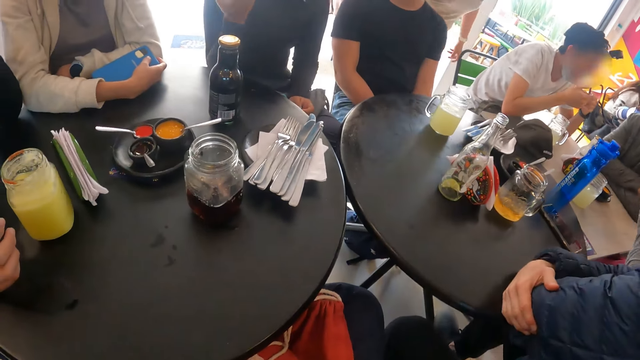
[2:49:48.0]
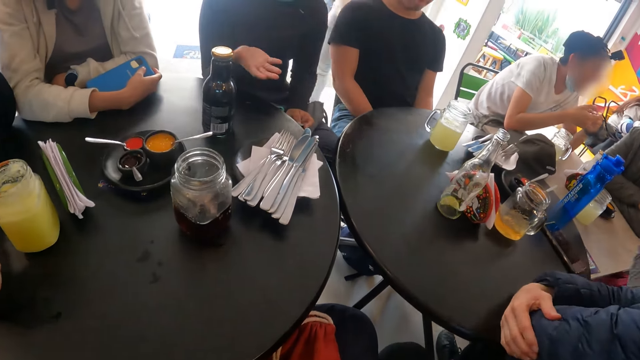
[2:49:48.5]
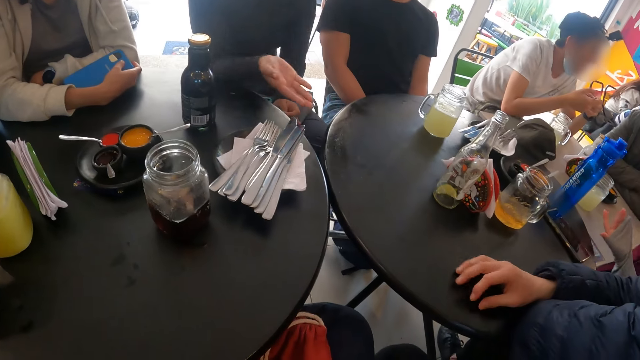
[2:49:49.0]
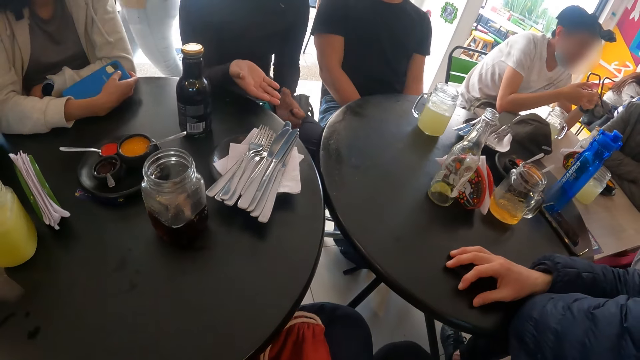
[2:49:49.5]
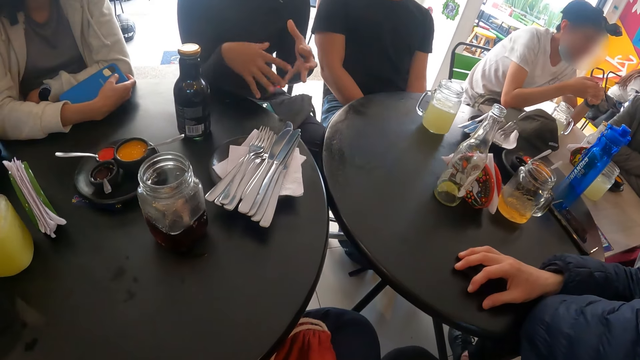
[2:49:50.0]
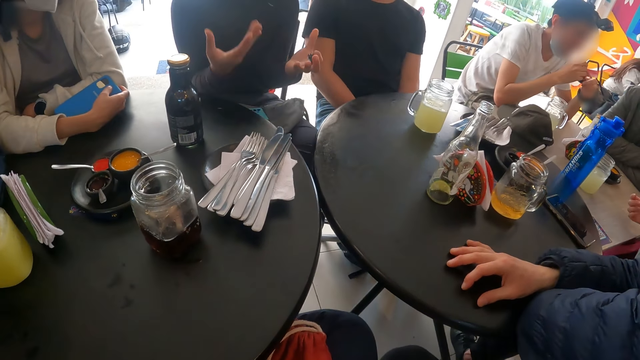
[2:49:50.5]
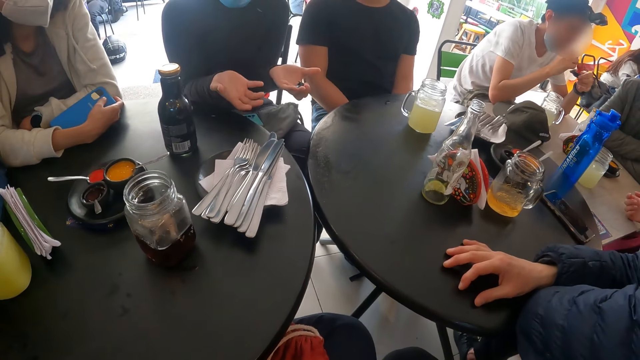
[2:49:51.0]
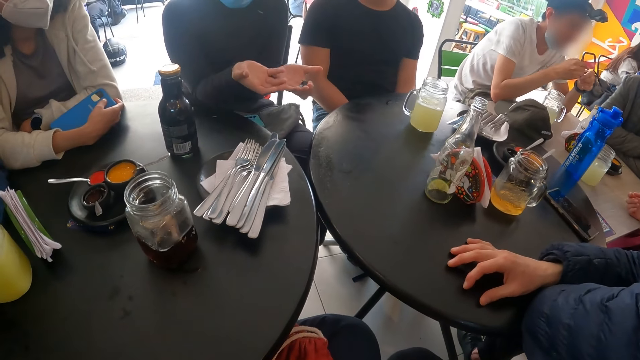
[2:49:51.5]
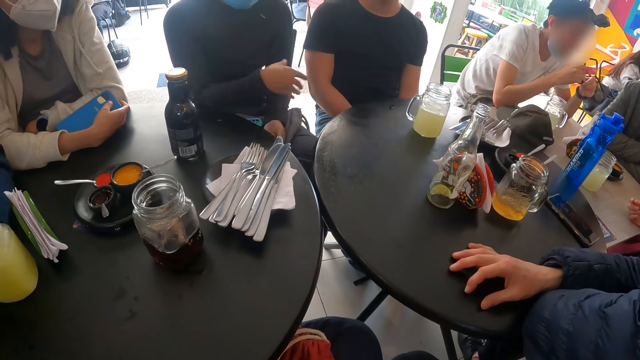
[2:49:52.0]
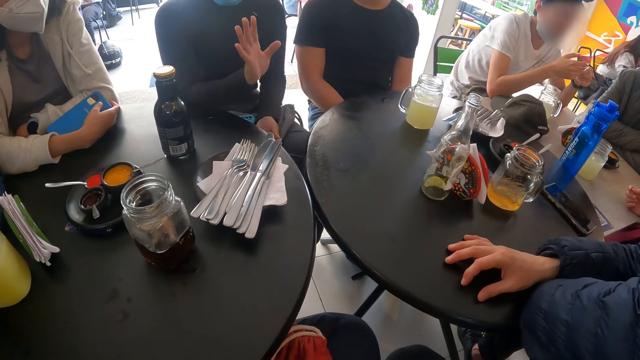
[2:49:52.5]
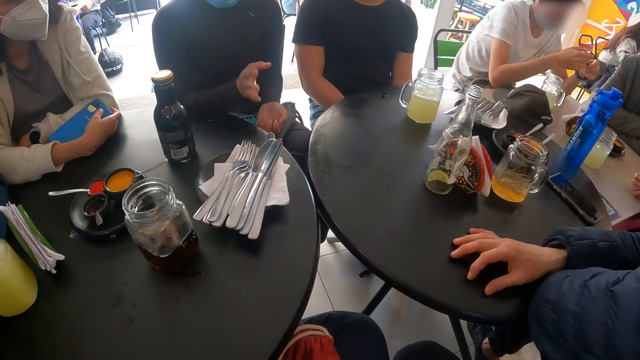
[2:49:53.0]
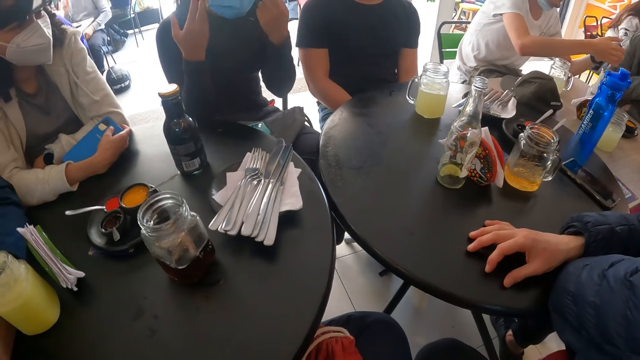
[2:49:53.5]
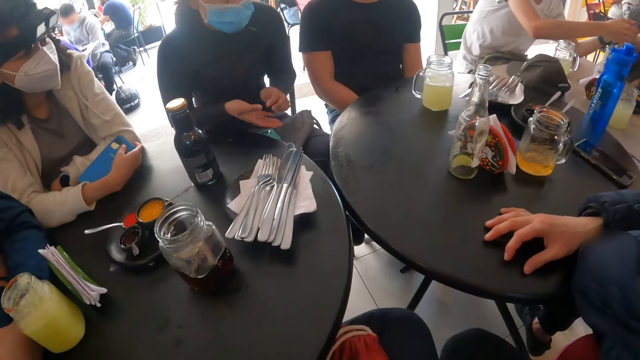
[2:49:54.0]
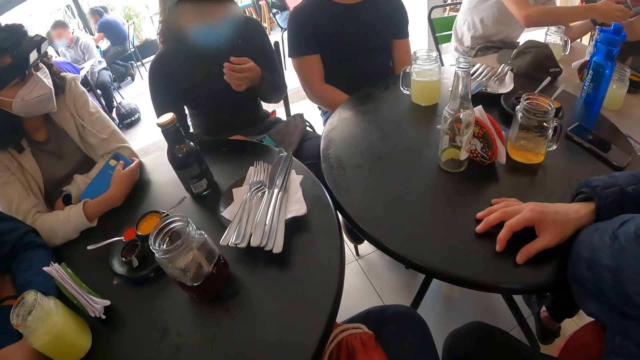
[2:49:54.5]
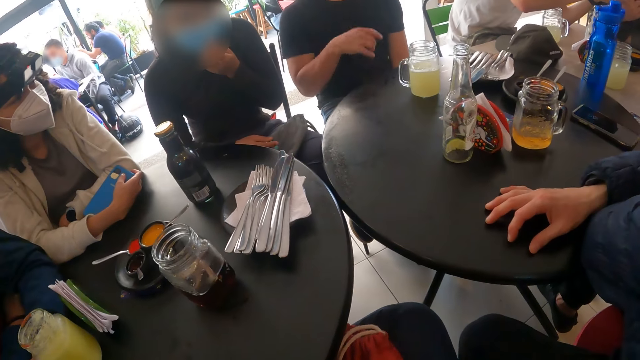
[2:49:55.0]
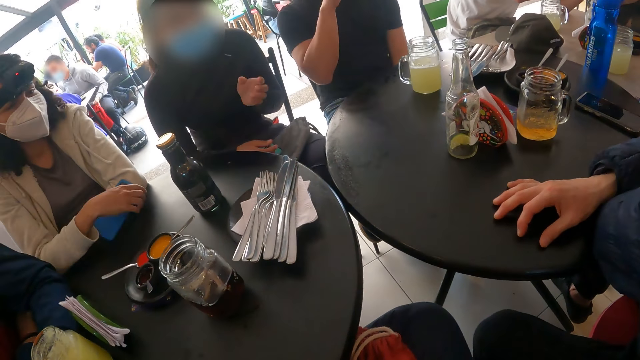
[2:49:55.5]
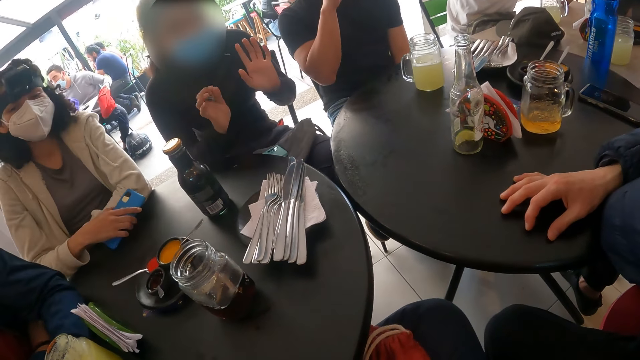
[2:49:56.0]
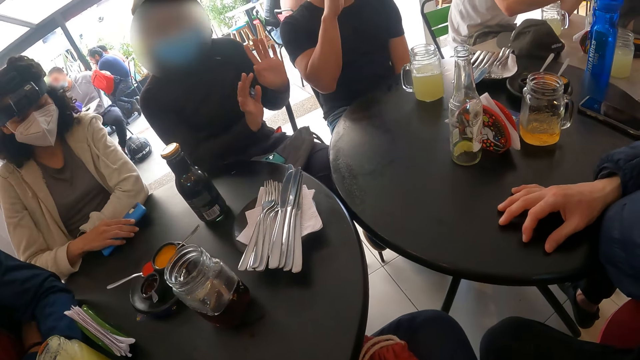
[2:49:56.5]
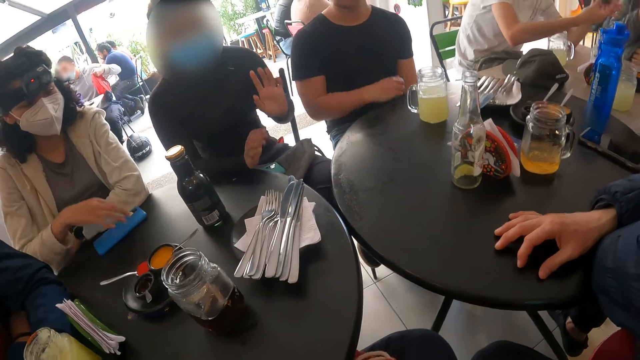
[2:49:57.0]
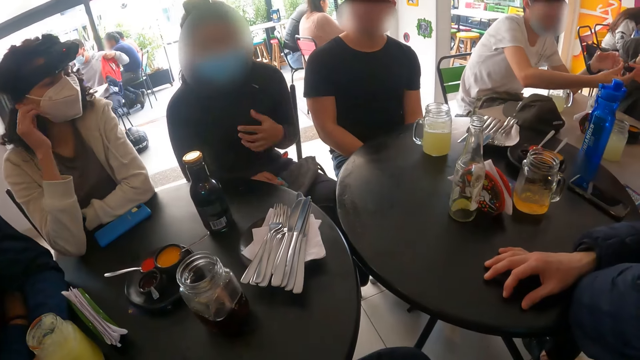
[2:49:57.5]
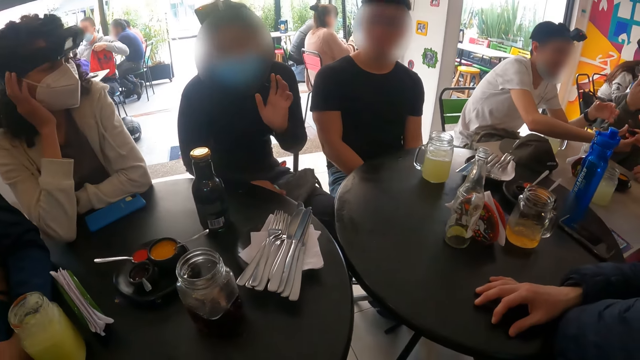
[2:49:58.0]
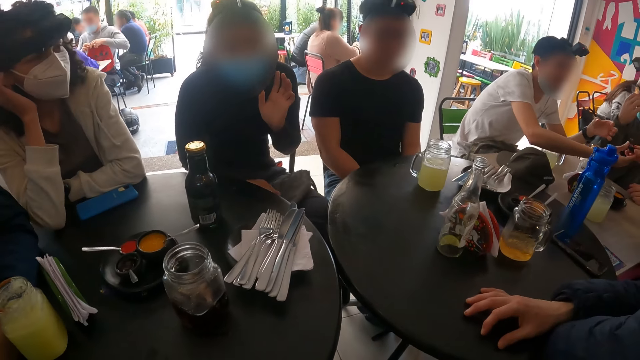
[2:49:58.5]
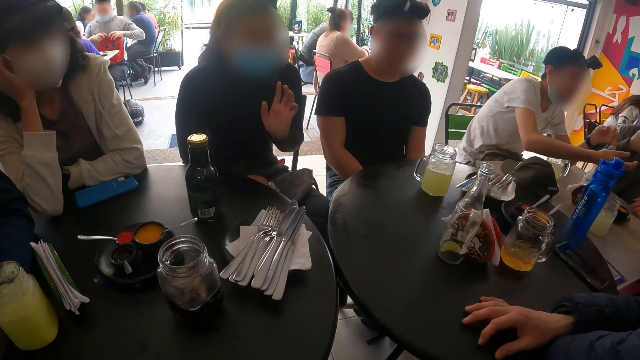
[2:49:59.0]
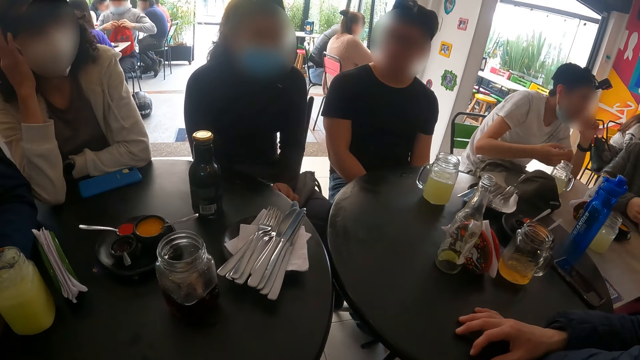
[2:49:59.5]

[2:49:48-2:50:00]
A person shows hand gestures. A woman touches the facemask on her face with her left hand. Another woman drops the phone on the table with her right hand.

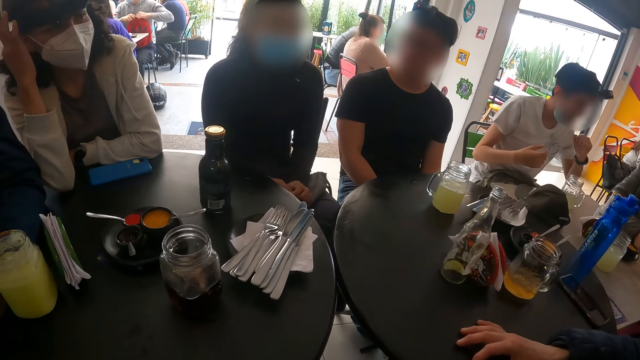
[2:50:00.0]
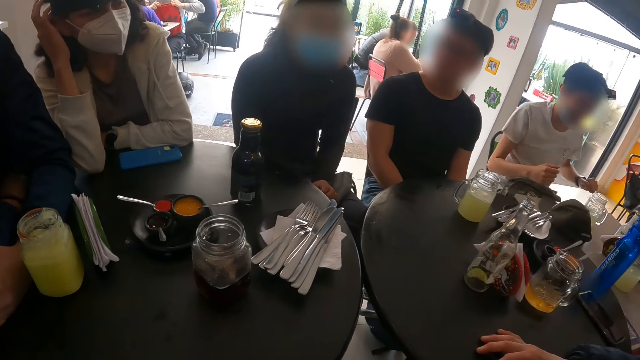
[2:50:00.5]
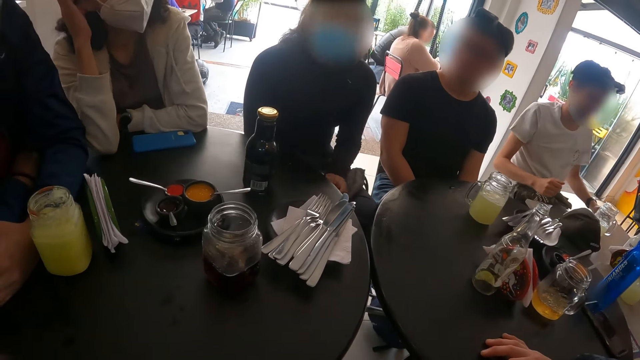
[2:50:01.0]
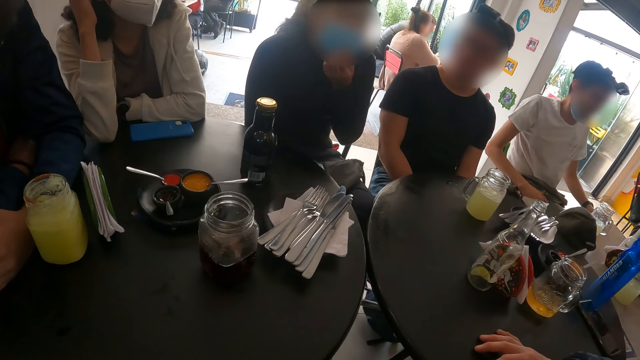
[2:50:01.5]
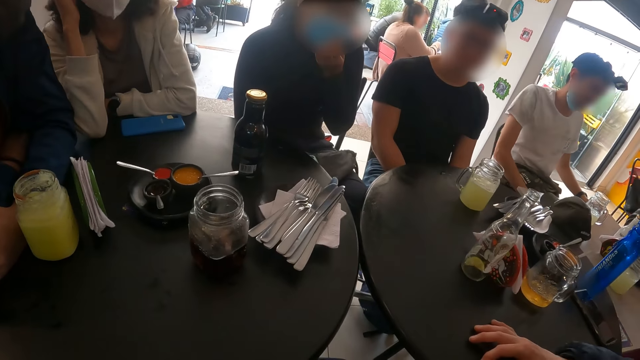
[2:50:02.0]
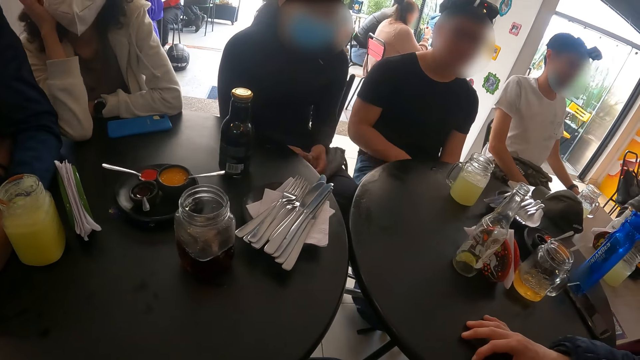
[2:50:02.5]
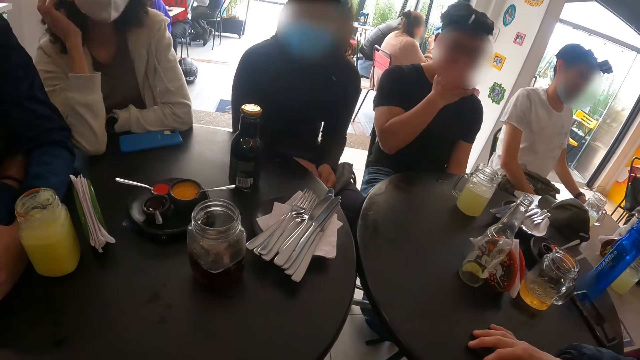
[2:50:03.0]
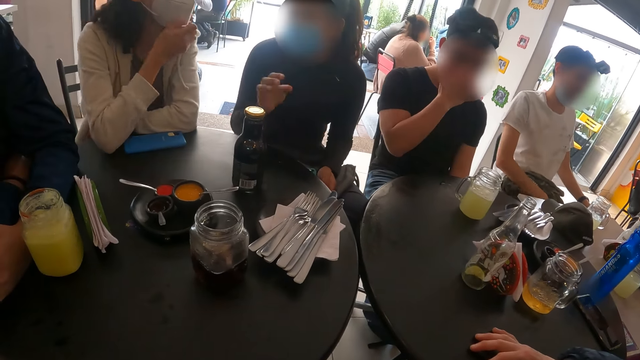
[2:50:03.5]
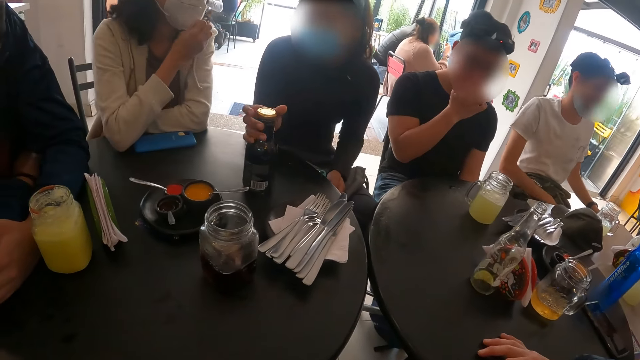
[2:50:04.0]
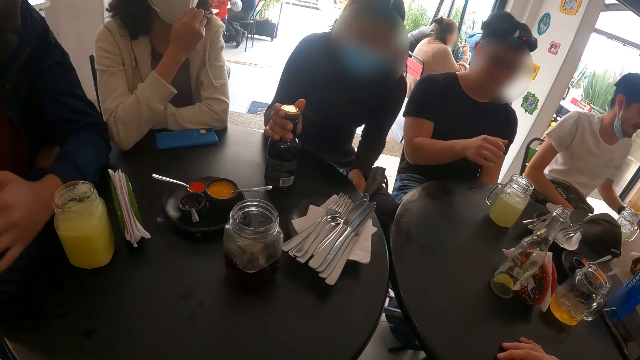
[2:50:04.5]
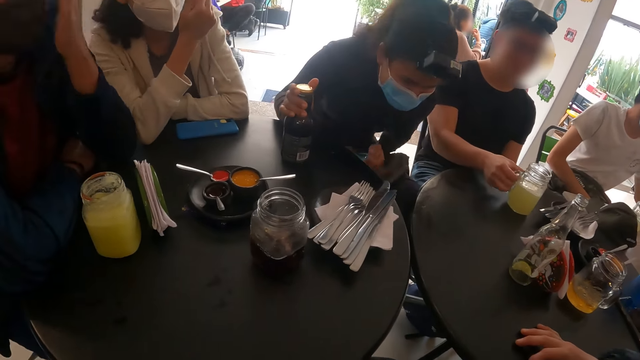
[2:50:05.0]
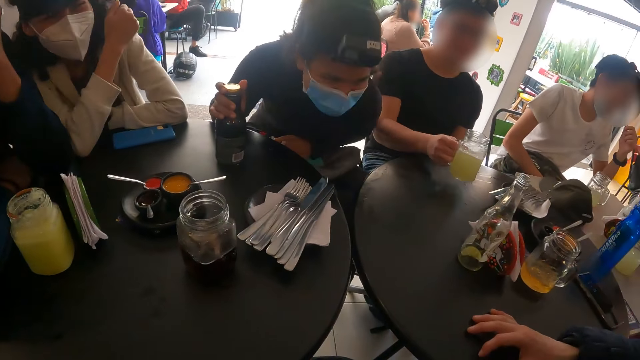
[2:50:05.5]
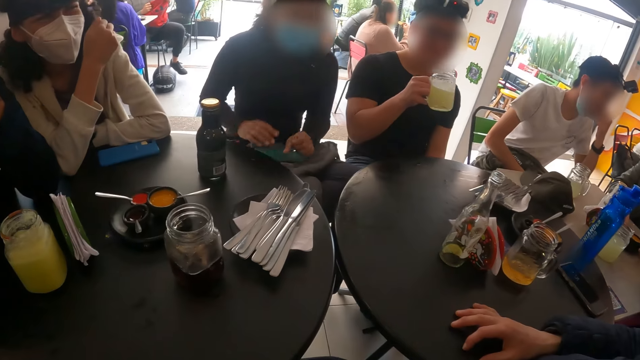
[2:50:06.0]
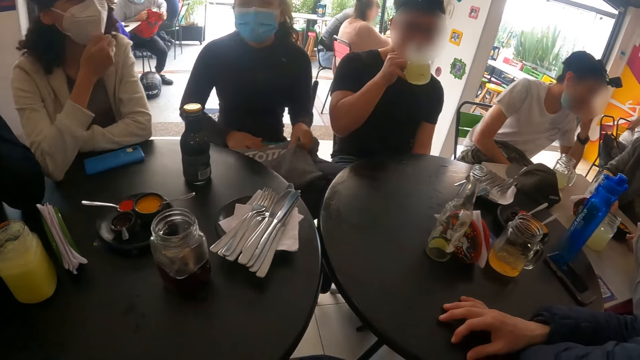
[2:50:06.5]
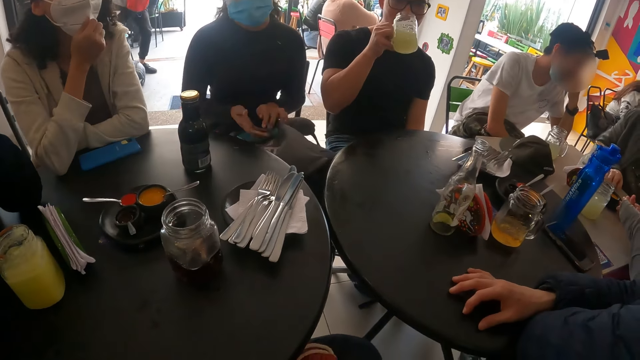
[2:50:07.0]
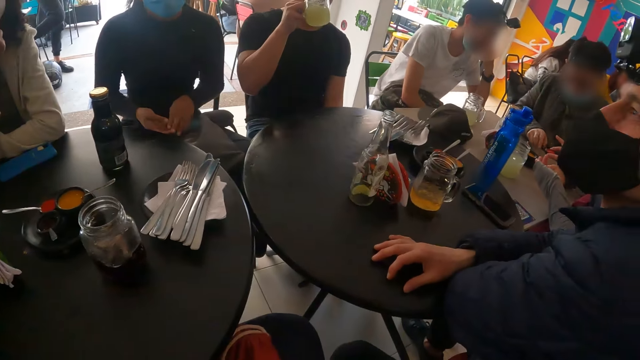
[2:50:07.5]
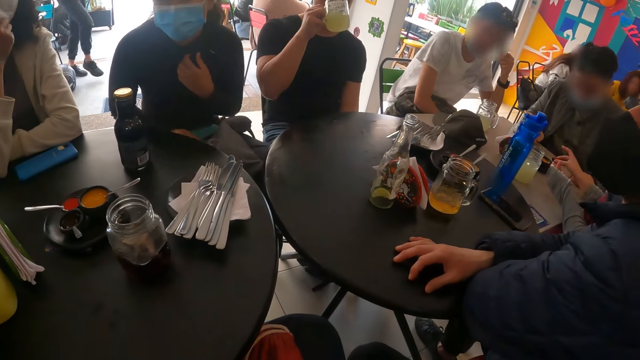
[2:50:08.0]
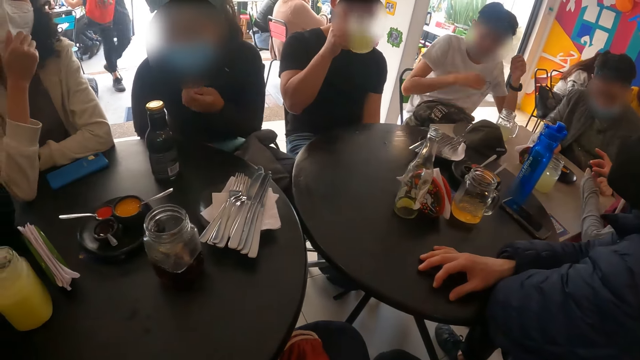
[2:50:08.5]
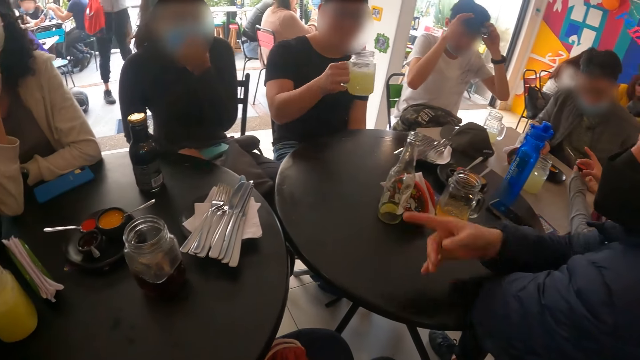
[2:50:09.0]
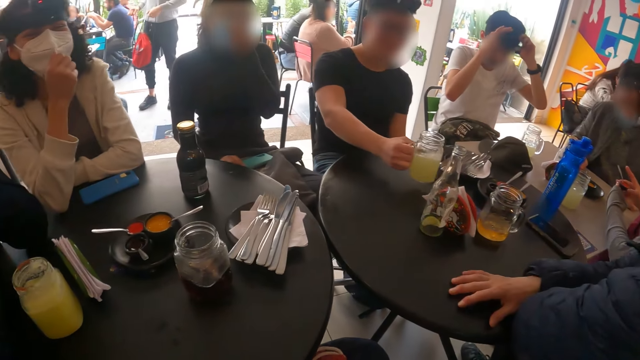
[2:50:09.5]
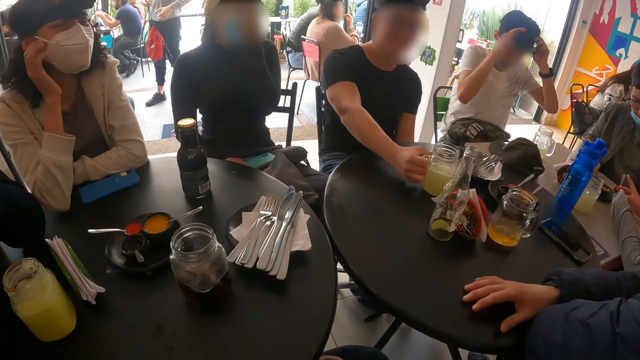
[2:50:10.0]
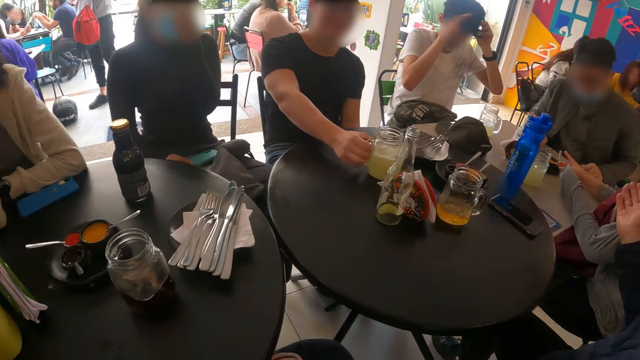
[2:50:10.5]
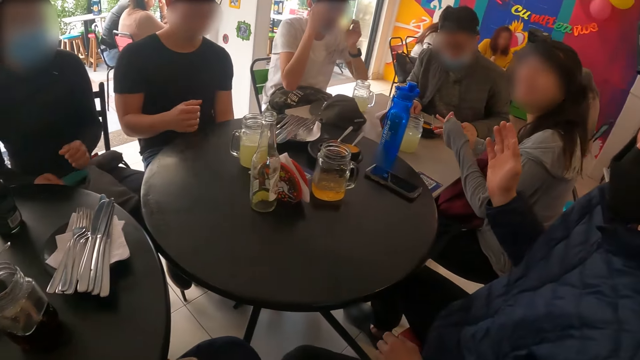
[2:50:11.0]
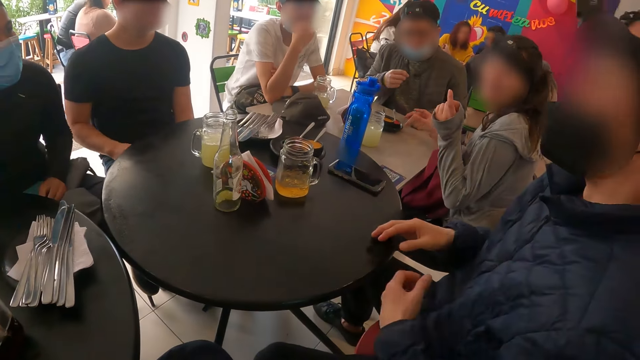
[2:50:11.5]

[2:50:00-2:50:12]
The camera wearer looks around the table. A woman touches the bottle on the table with her right hand. The woman holds the bottle on the table. A man picks up the cup from the table with his right hand. The man drinks juice from the cup with his right hand. The woman adjusts a bag on her thighs with her left hand. The camera wearer looks around. Another woman touches the facemask on her face with her right hand. The first woman touches the facemask on her face with her left hand. The man drops the cup on the table with his right hand. A person shows hand gestures. Another man removes both hands from the table.
